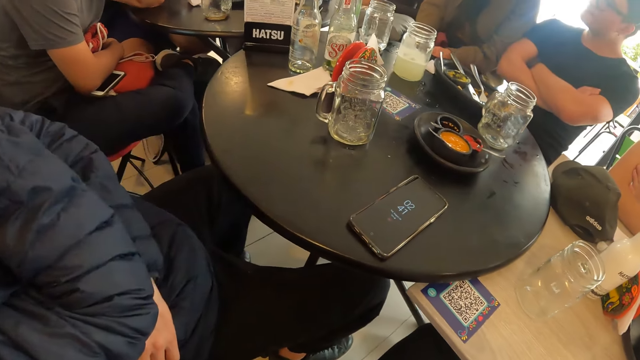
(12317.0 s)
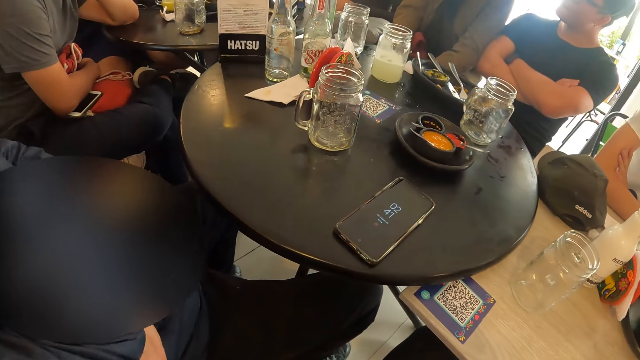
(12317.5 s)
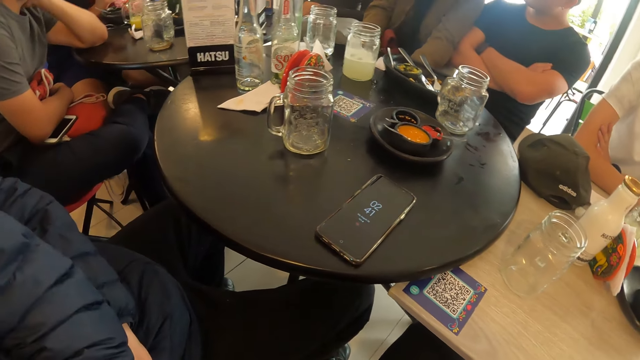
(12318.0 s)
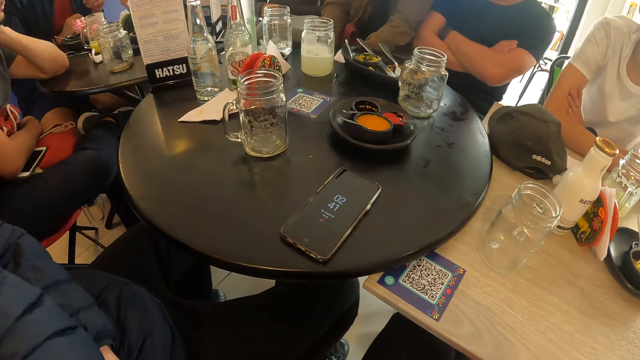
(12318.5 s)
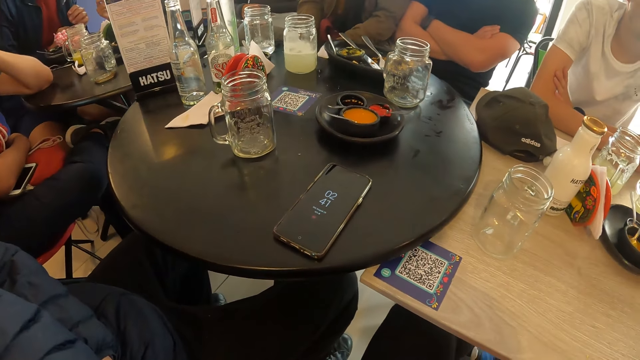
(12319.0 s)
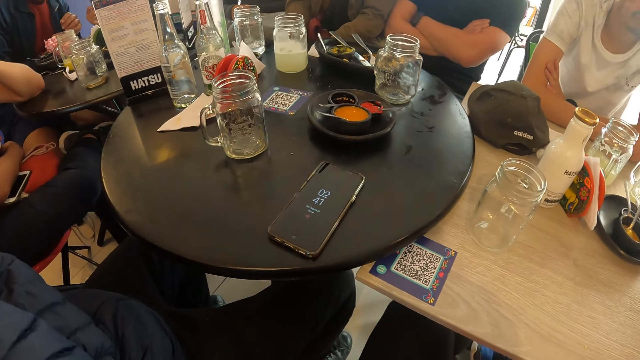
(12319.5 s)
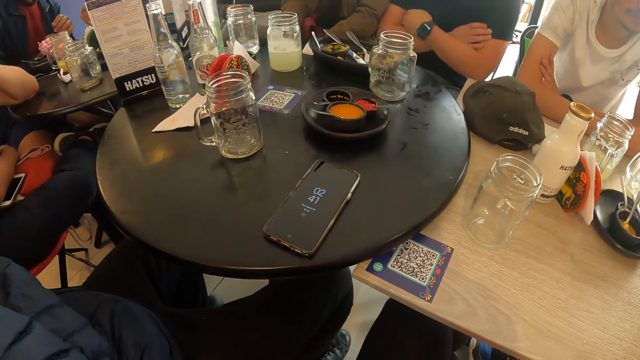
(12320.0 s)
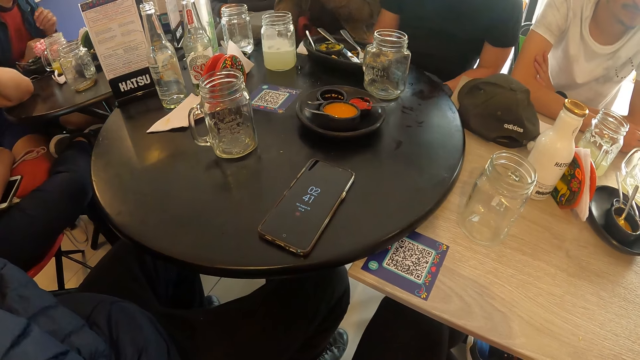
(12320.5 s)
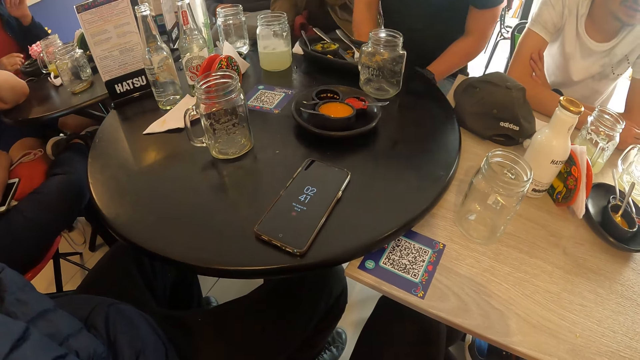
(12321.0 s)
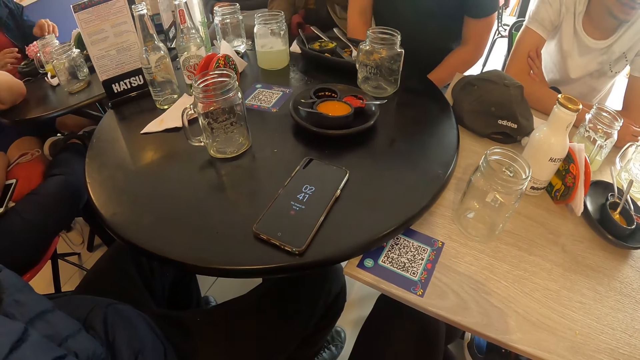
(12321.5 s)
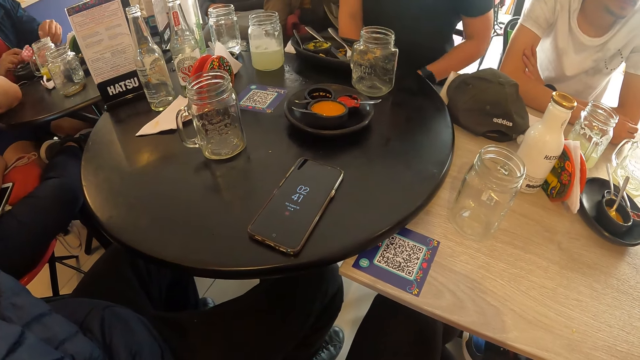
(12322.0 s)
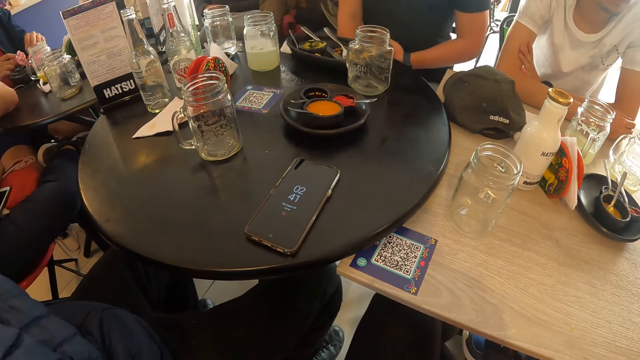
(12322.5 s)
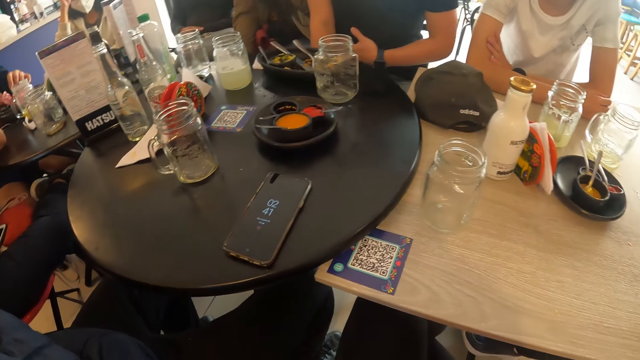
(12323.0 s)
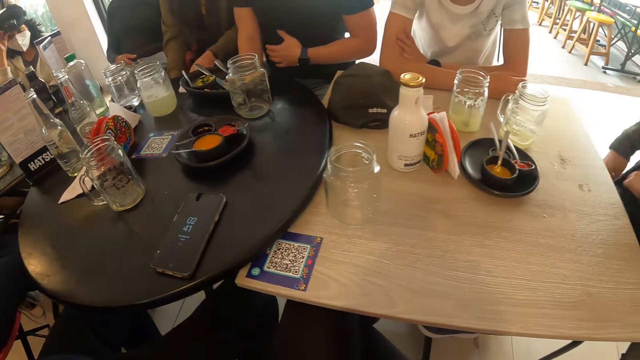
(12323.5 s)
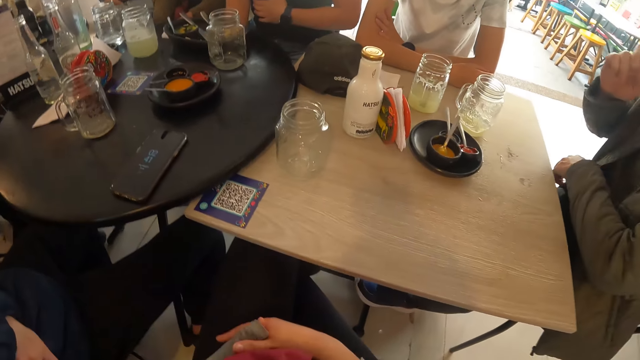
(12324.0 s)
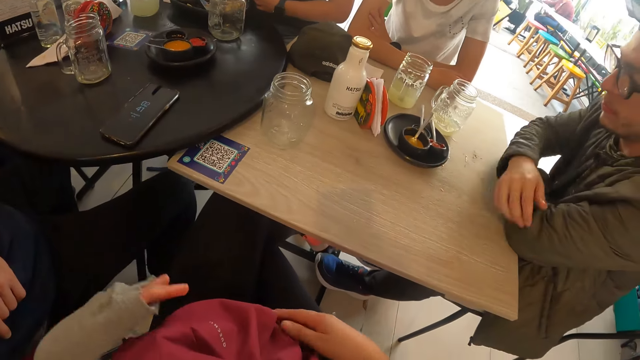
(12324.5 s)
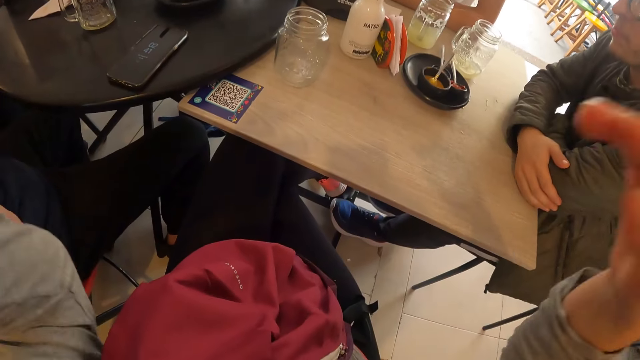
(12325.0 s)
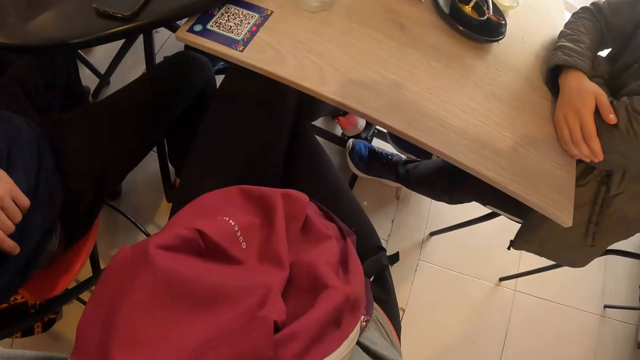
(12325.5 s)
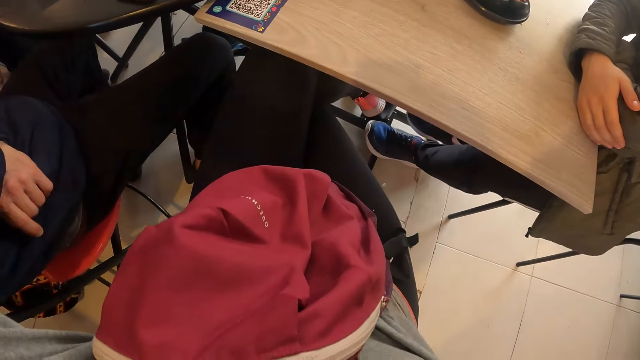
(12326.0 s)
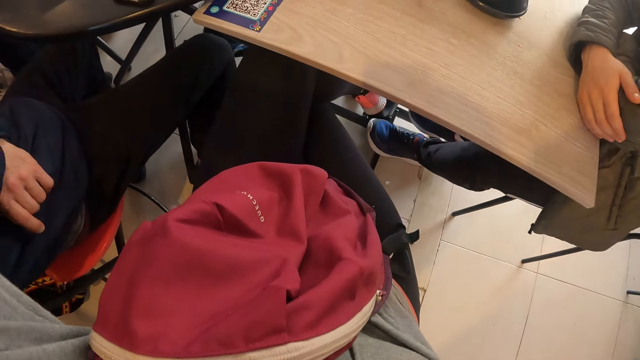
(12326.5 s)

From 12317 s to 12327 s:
The man touches a food wrap with both hands. Another man touches his stomach with his left hand. A woman adjusts the camera on her head with her right hand. Another man places his hands on the table. The camera wearer touches her head with both hands.

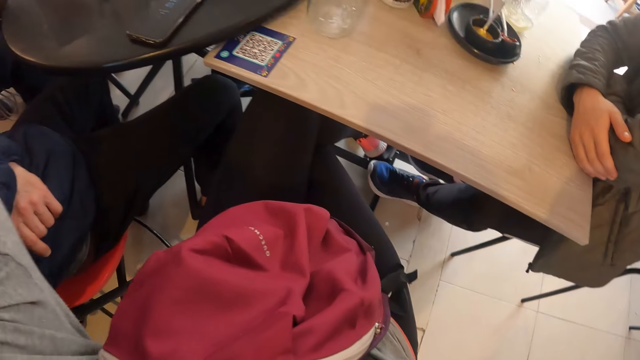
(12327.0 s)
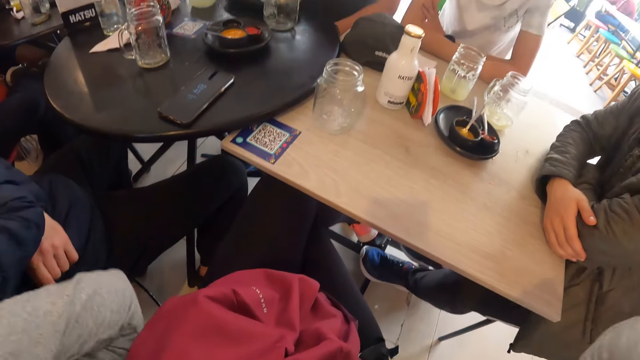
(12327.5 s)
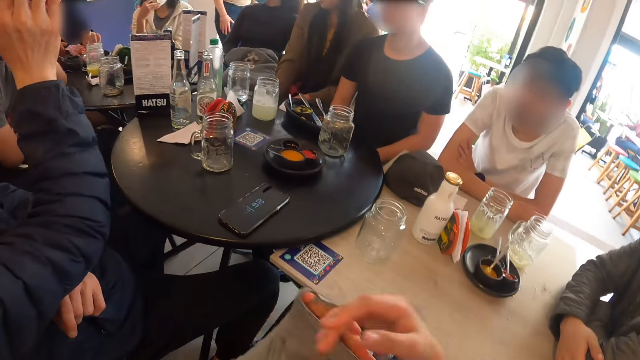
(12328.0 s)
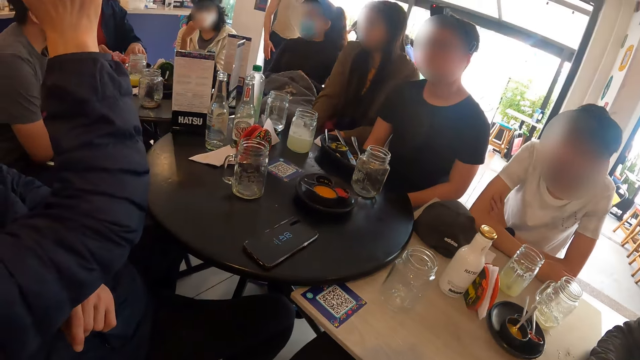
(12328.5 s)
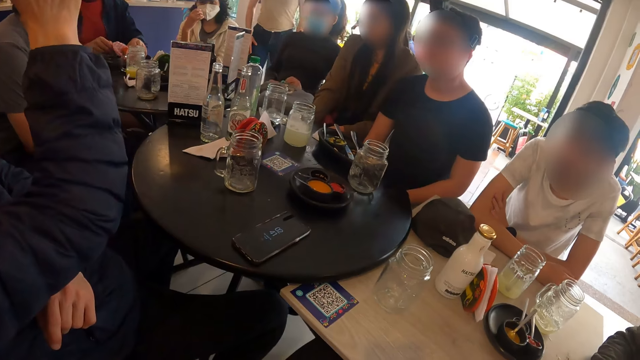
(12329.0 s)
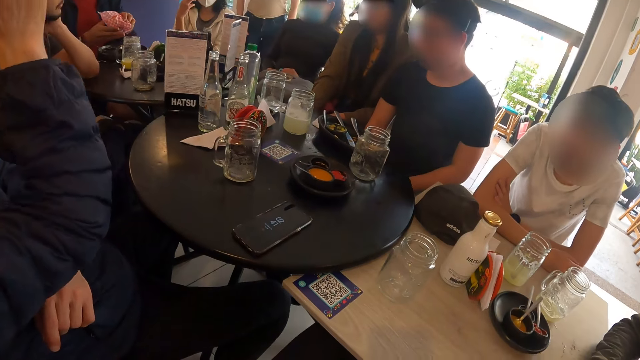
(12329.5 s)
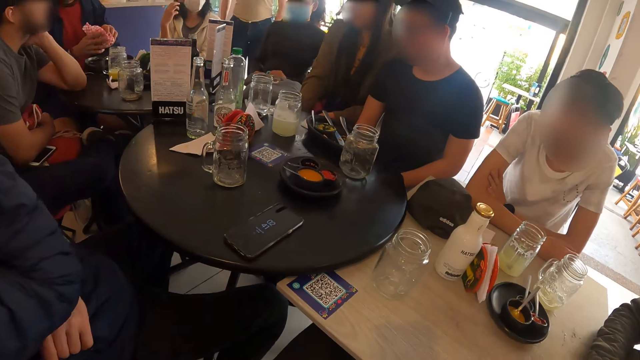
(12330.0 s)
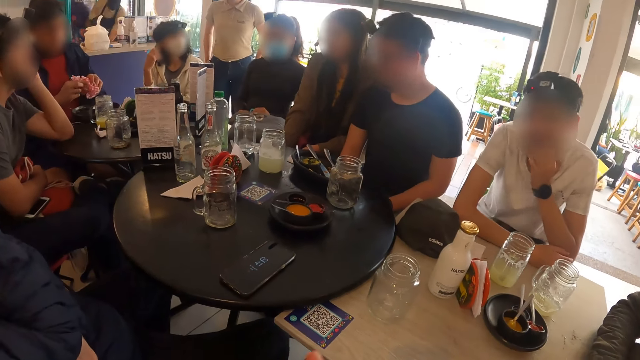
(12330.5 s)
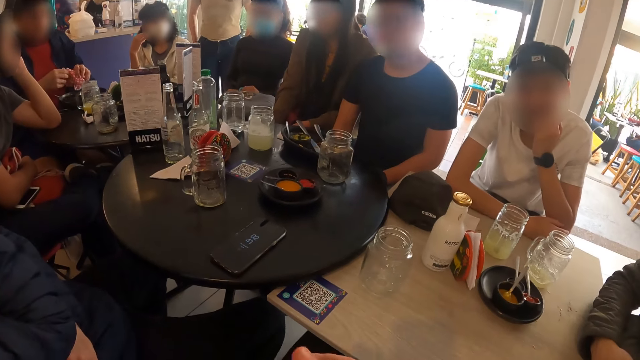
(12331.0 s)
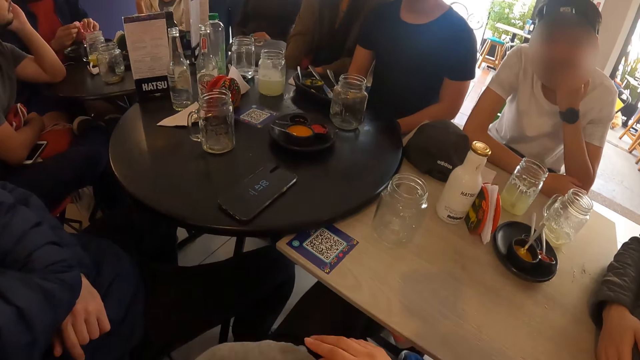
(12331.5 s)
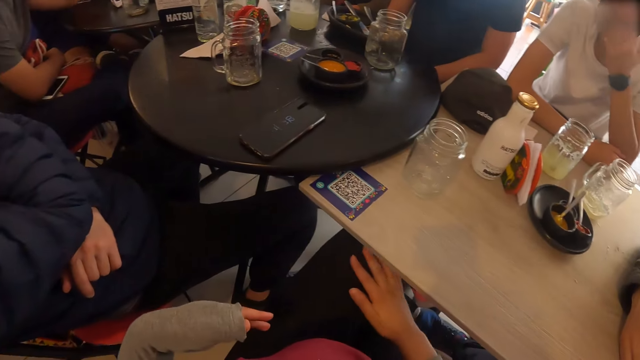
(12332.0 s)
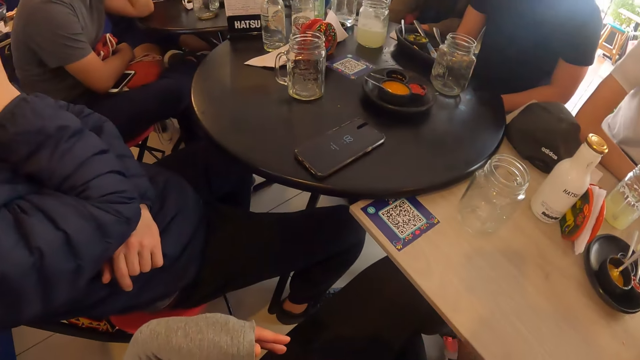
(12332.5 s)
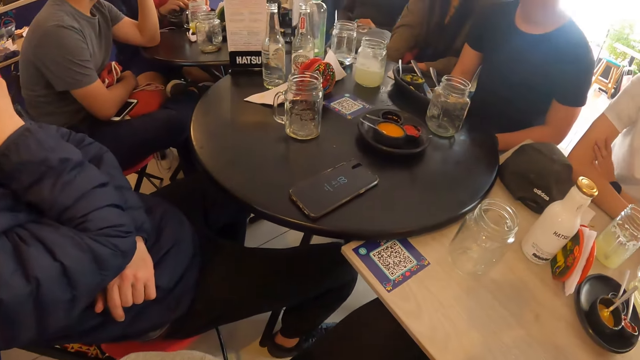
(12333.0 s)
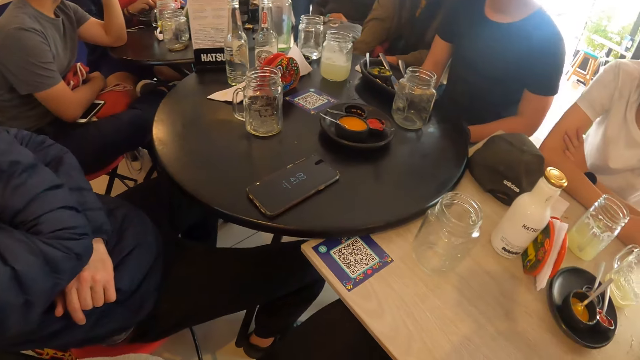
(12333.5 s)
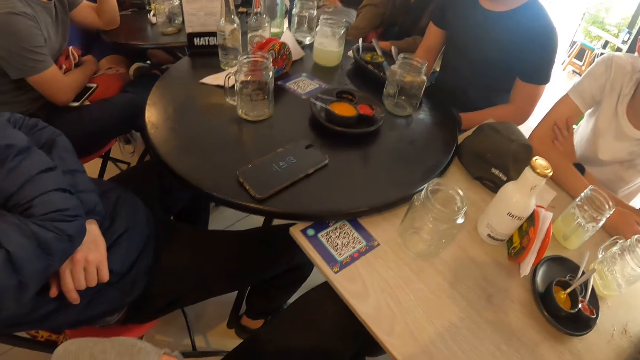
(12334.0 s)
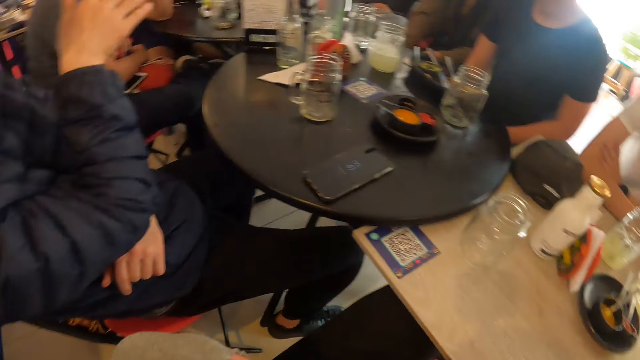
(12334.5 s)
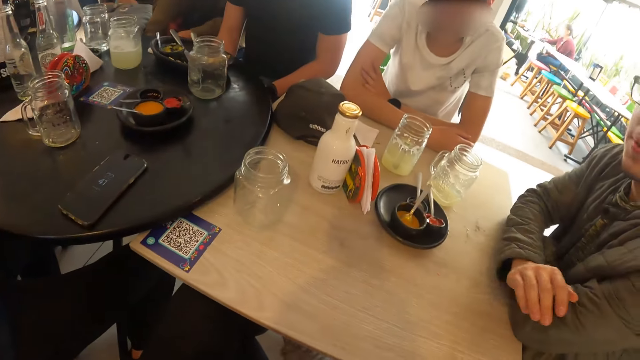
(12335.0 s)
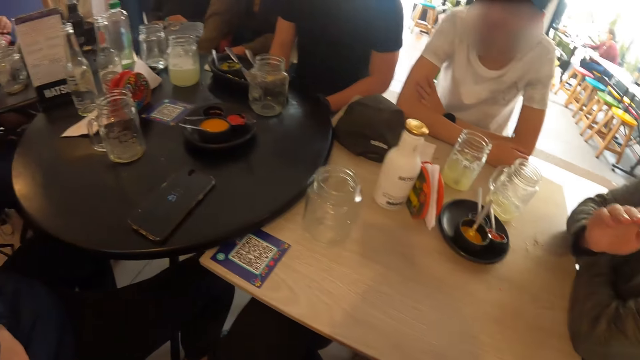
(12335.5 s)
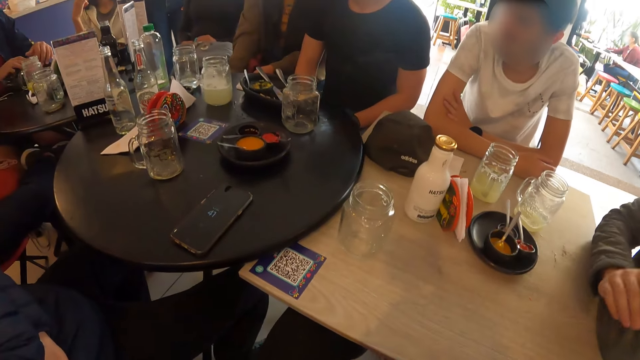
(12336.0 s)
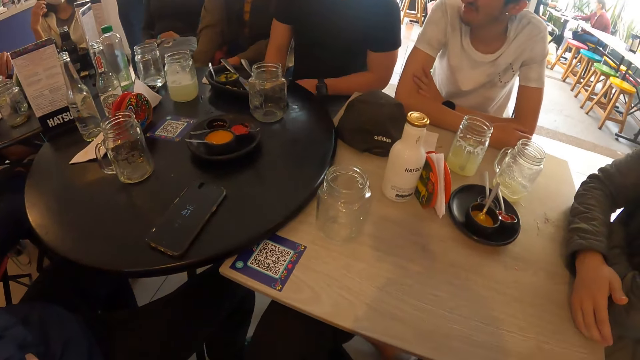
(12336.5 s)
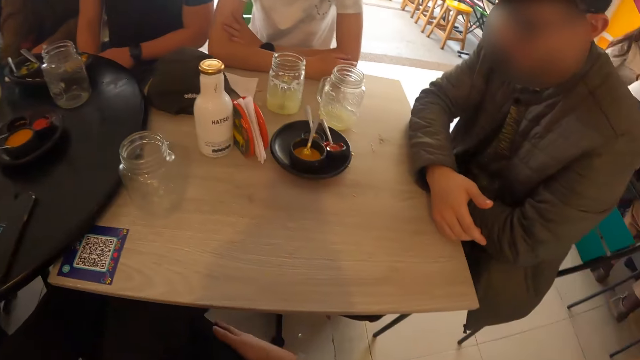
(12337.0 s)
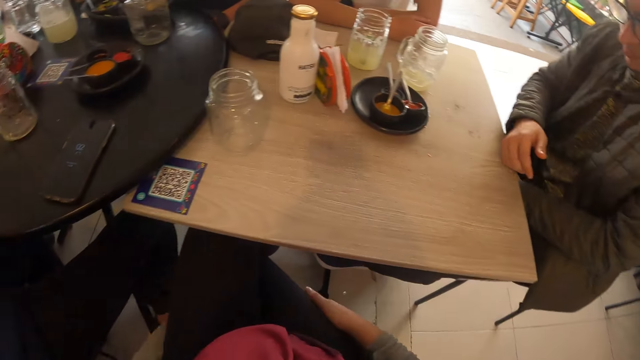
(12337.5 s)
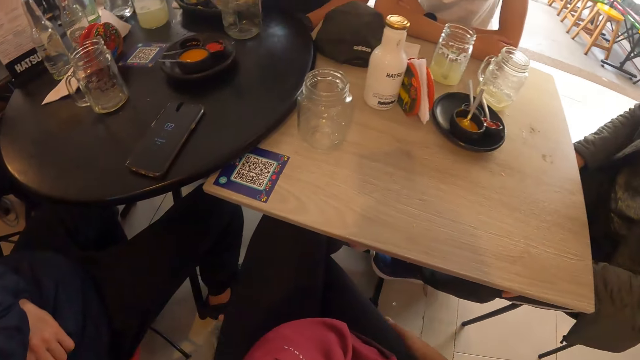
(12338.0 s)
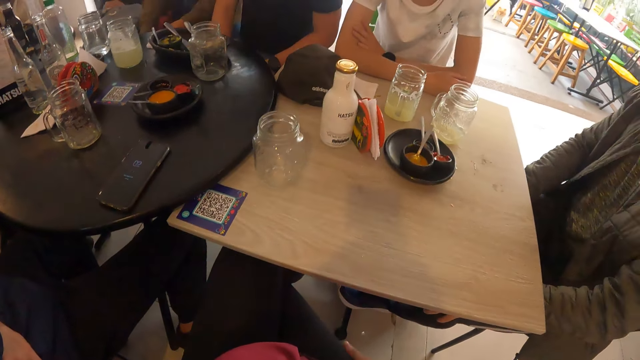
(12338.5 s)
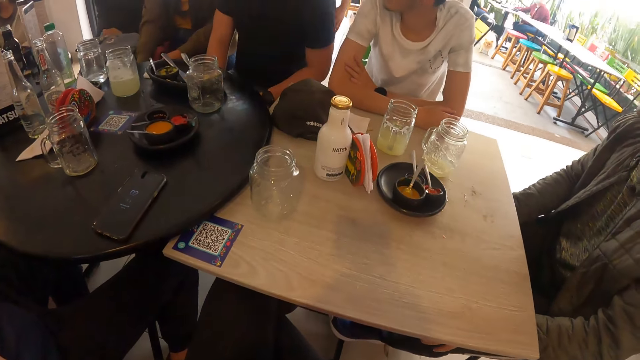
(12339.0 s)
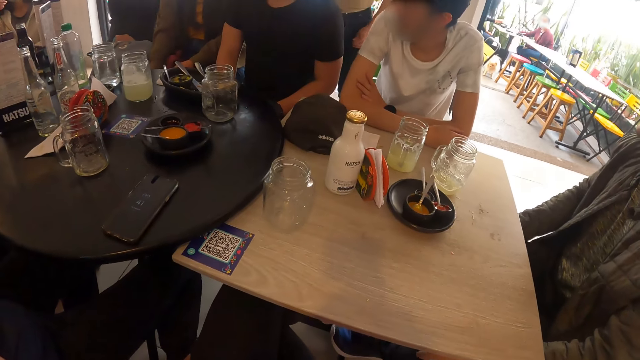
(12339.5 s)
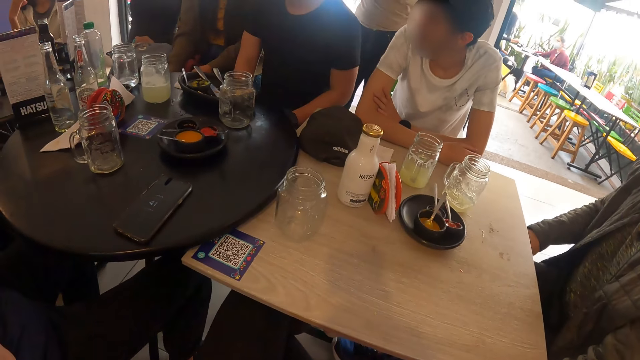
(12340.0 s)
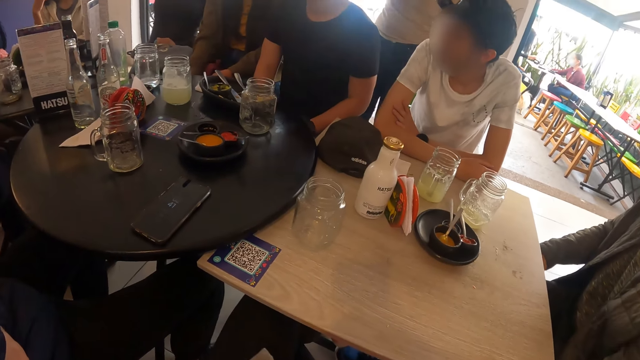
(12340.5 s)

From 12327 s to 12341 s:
The man carries the food wrap from the tray with both hands and folds the food wrap with both hands. Another man touches his mouth with his left hand. Another man gesticulates with his right hand. Another man gesticulates with his right hand. The camera wearer rubs her lap with both hands.
